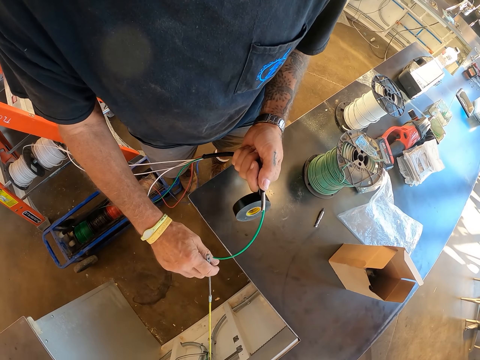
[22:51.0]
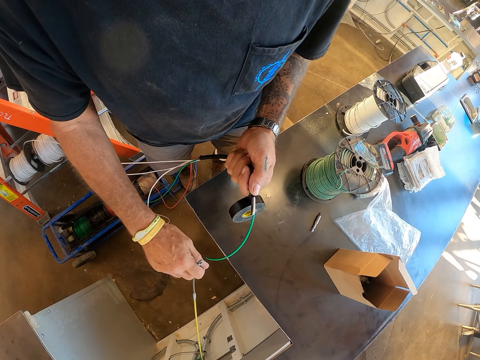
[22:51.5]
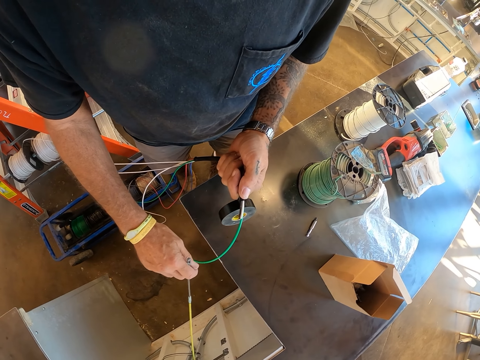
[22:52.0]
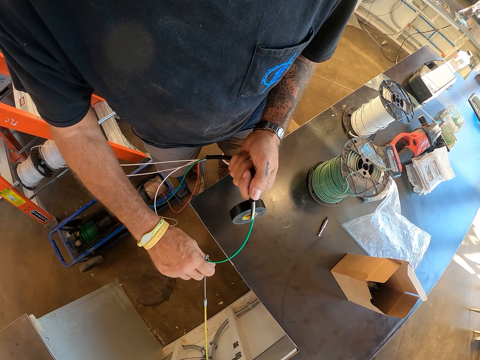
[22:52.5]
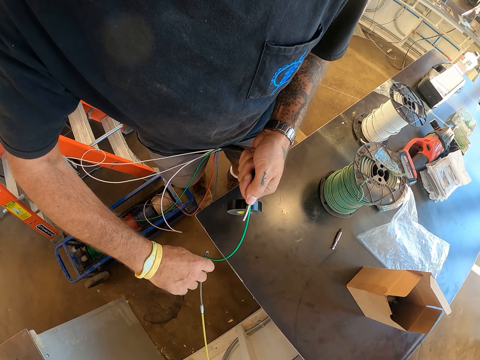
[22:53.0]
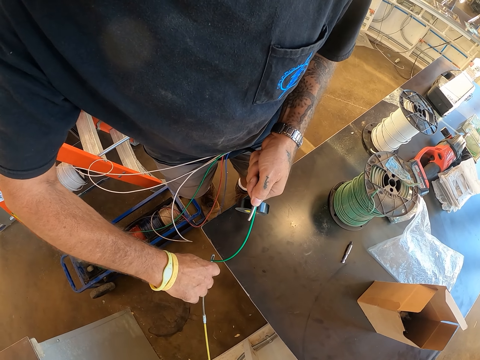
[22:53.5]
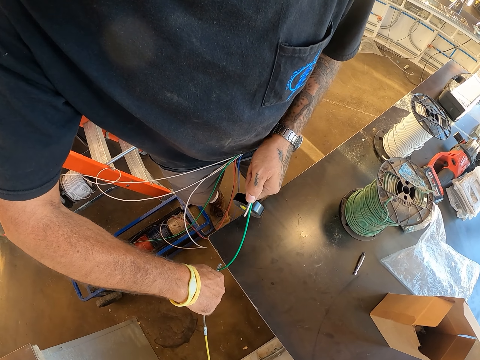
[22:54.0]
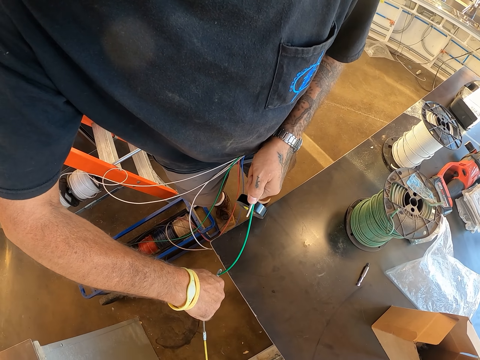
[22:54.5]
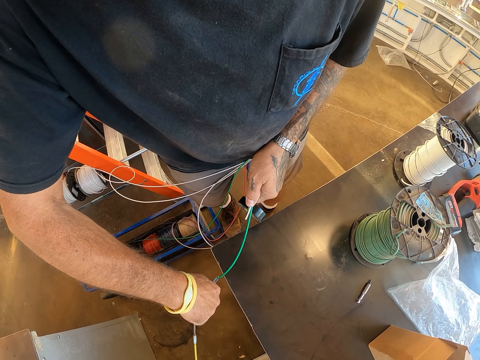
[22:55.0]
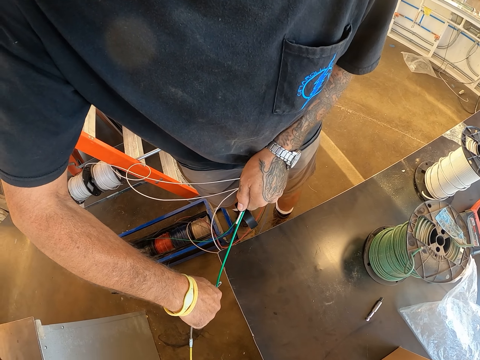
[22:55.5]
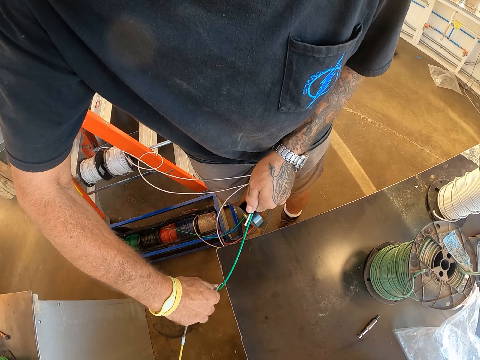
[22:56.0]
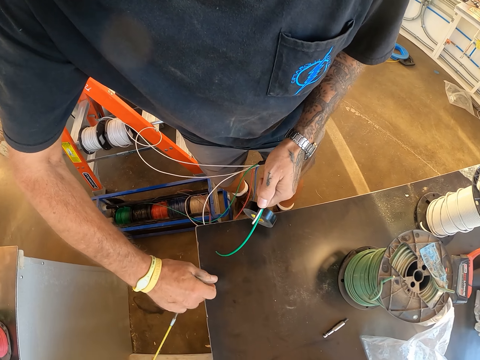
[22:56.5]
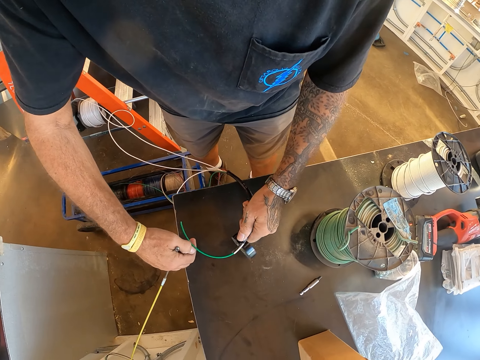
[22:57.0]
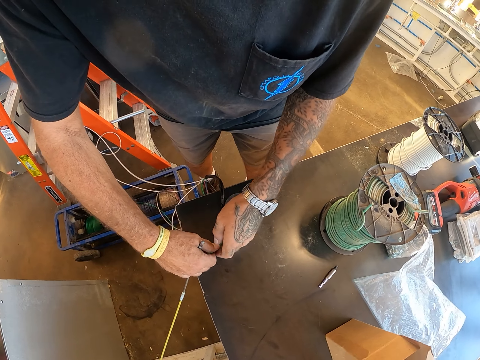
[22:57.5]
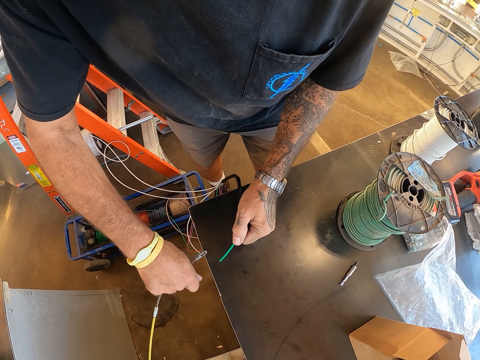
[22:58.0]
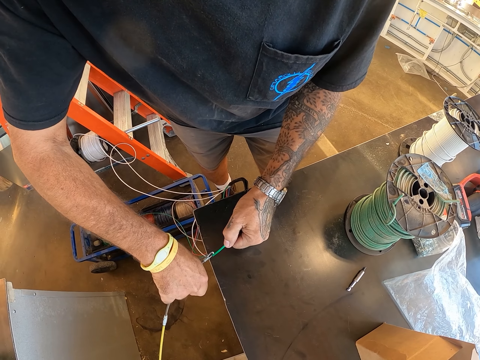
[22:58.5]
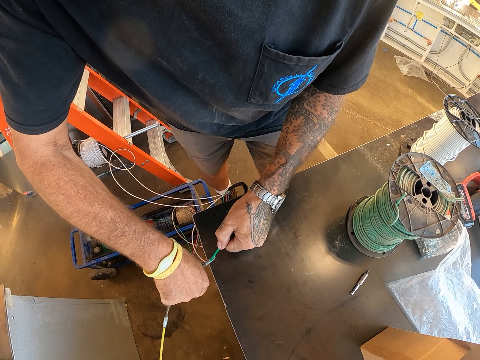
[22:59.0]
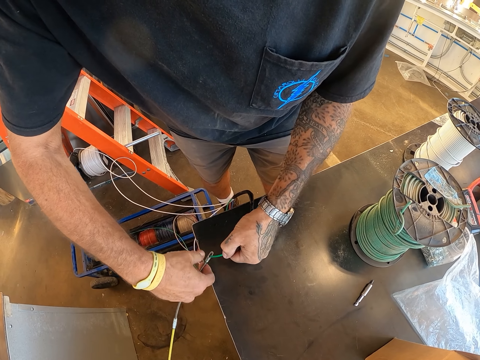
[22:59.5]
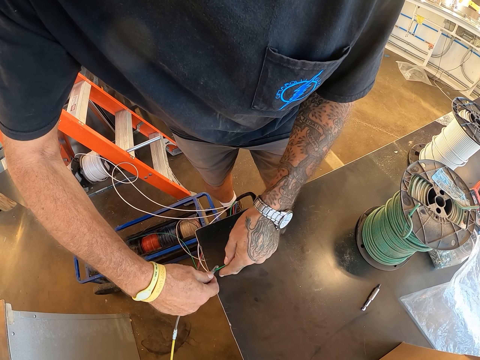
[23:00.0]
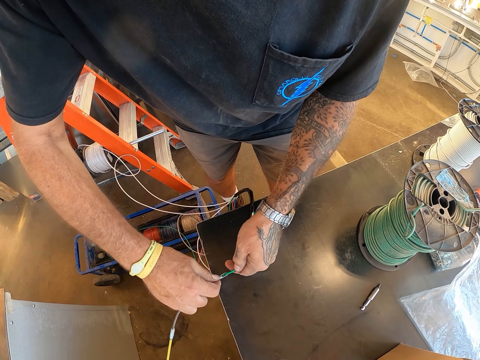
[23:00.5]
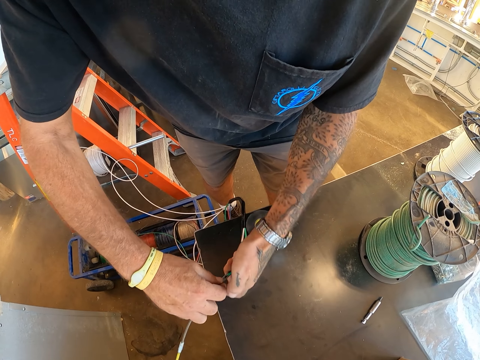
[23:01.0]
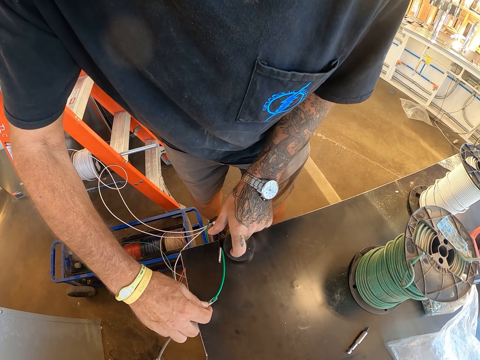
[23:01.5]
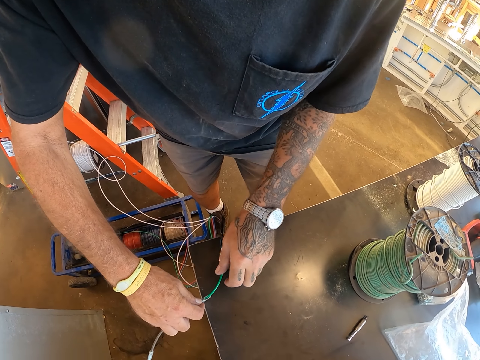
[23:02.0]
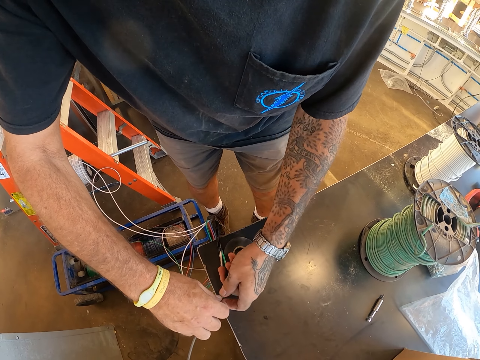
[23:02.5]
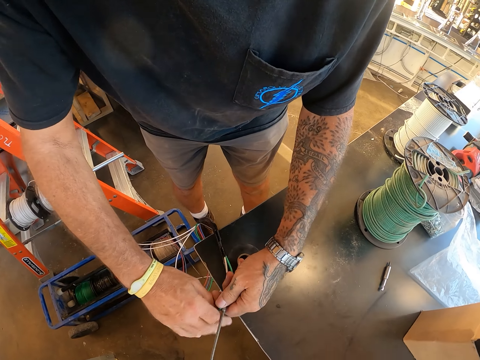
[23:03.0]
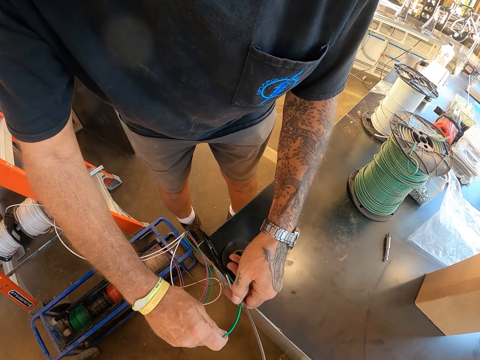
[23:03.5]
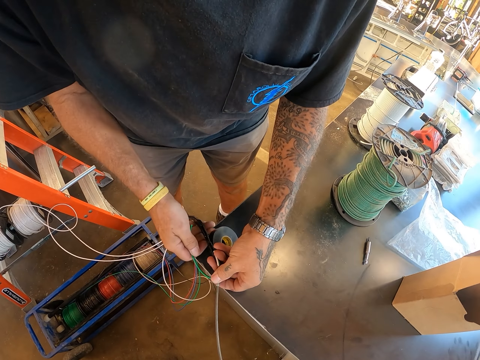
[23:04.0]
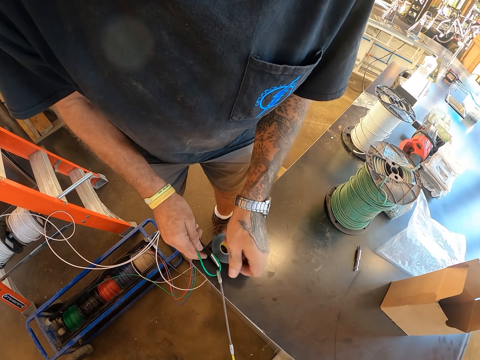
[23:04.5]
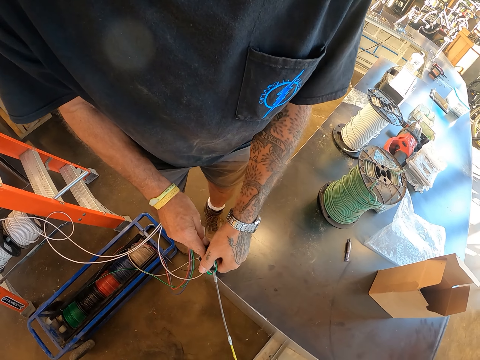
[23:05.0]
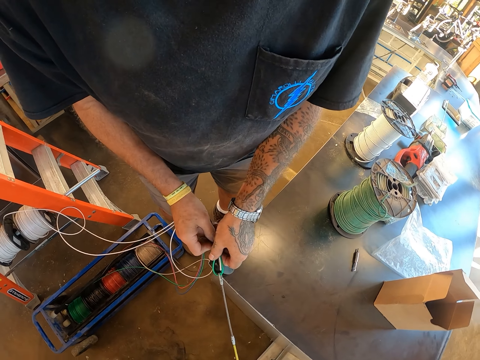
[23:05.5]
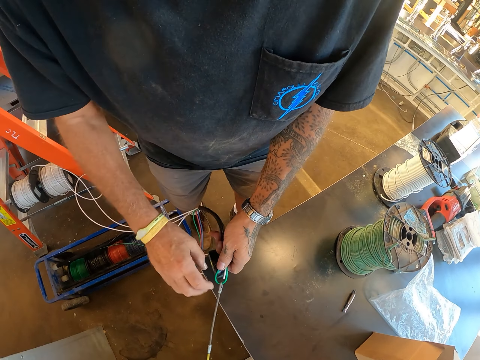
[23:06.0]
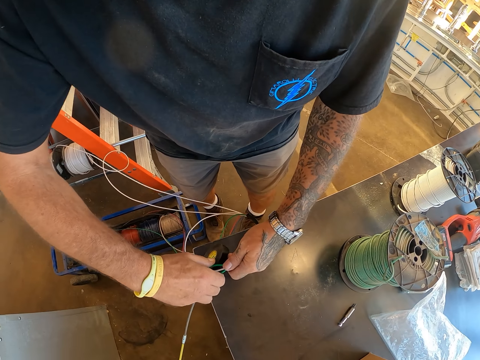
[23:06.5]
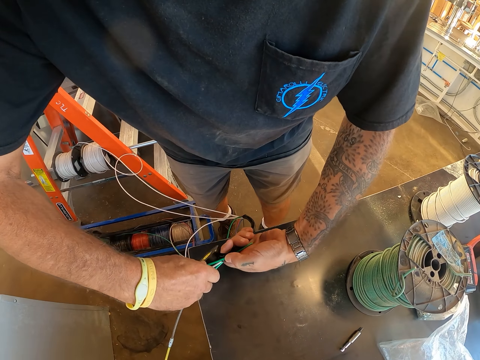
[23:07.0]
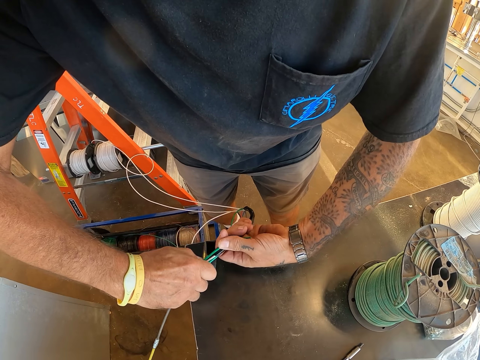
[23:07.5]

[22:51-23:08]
The camera wearer picks a wire. They check the cable with an opening. They put the wire through a wire hole. They place the wires with the tape on the table. They put the wire through the wire hole. They pull the wire from the cable hole. They fold the cable.

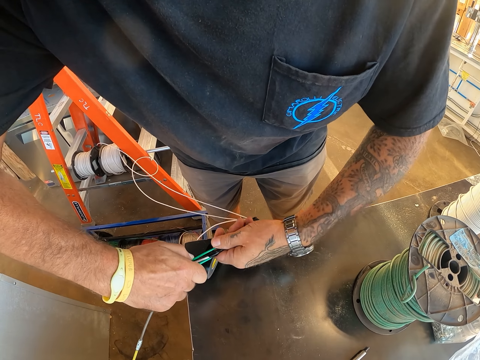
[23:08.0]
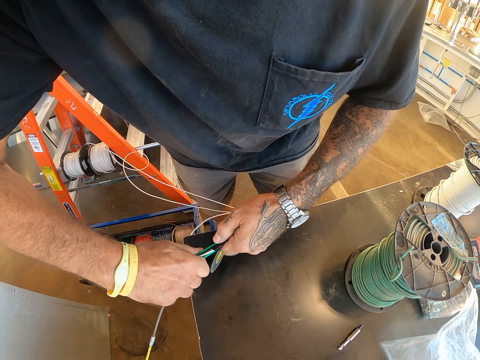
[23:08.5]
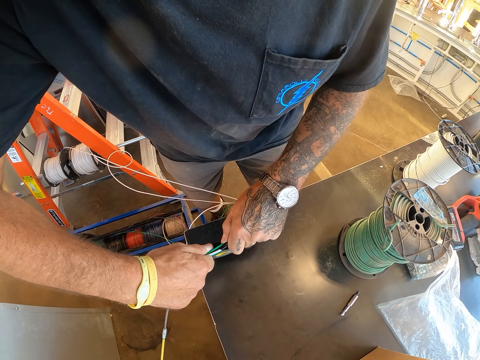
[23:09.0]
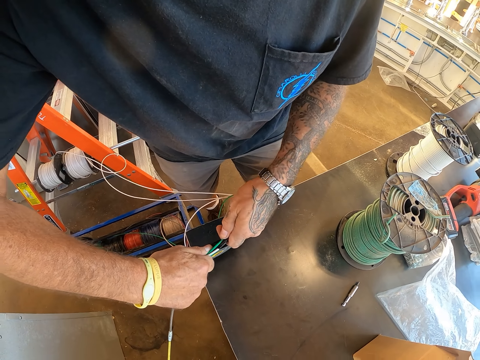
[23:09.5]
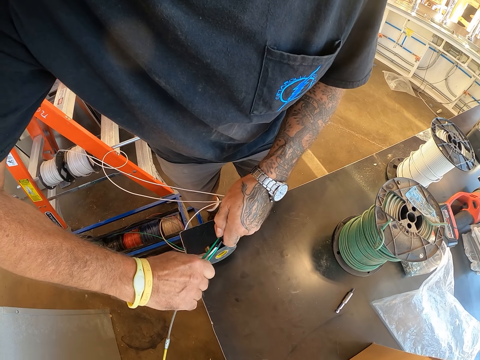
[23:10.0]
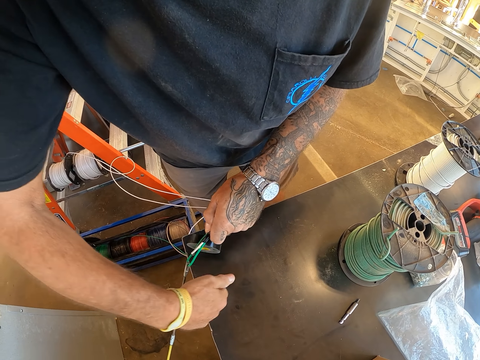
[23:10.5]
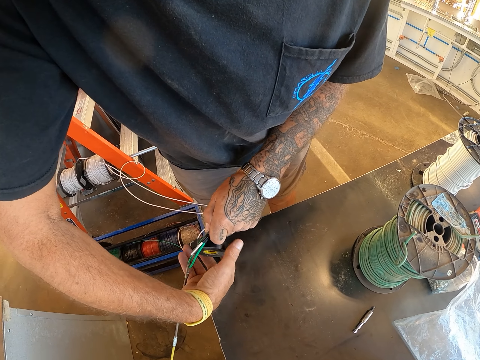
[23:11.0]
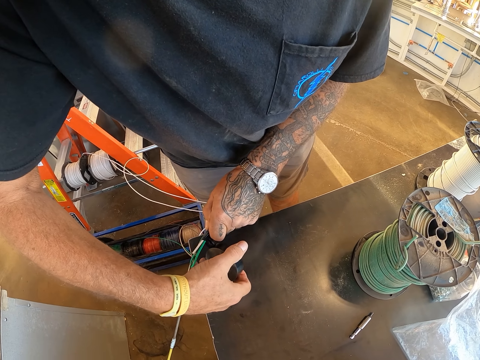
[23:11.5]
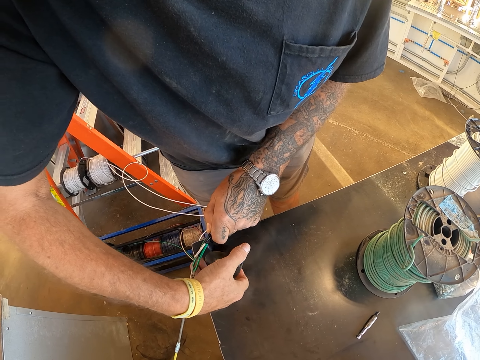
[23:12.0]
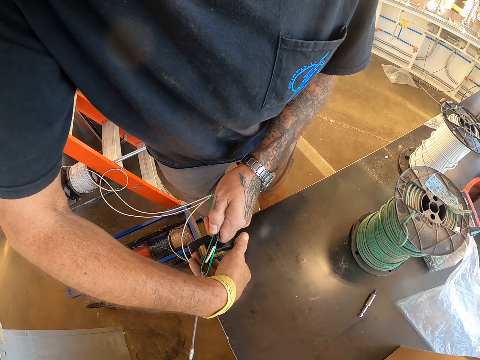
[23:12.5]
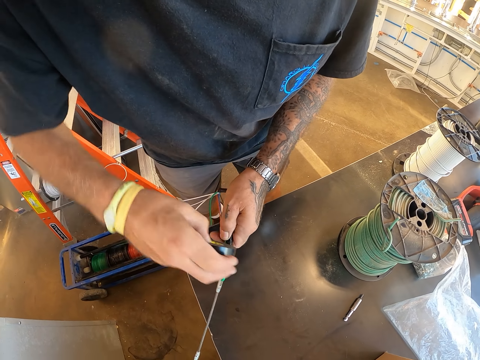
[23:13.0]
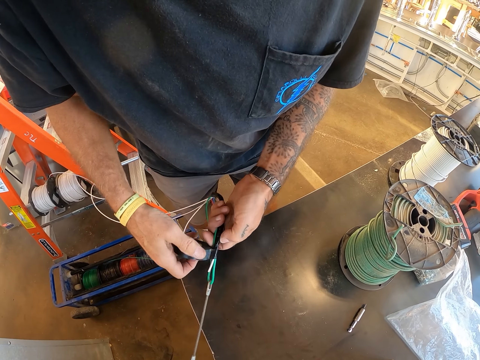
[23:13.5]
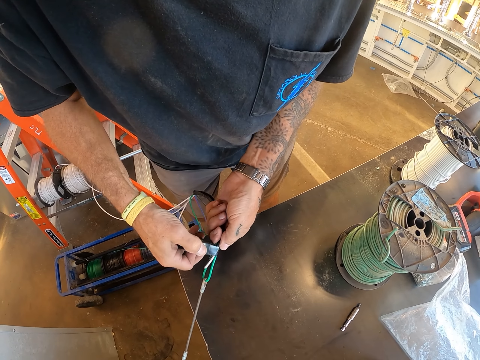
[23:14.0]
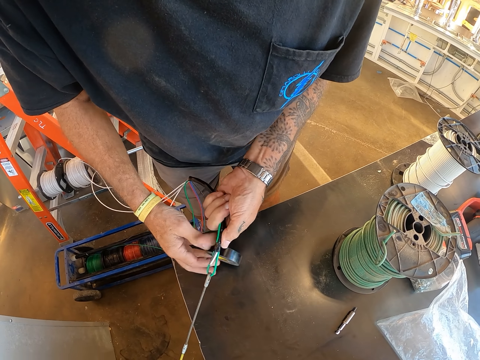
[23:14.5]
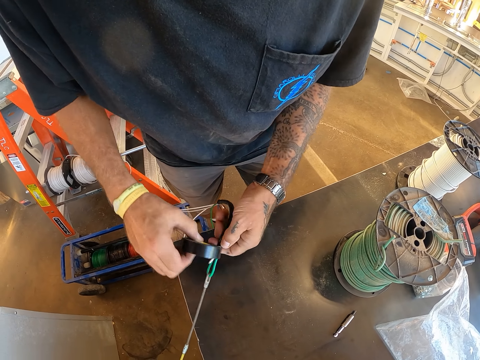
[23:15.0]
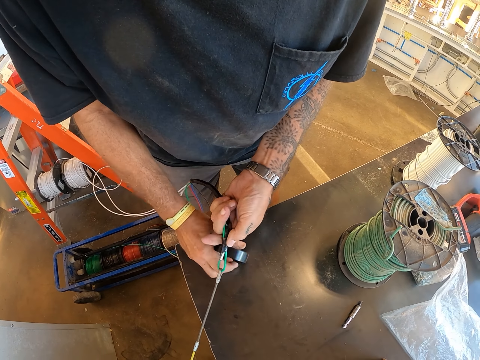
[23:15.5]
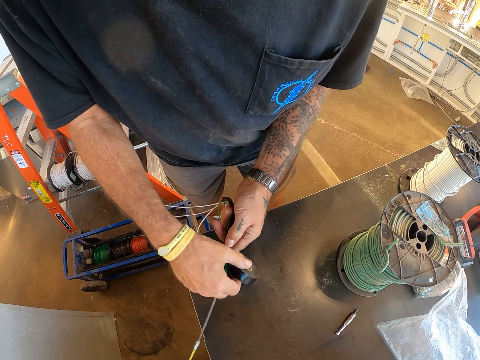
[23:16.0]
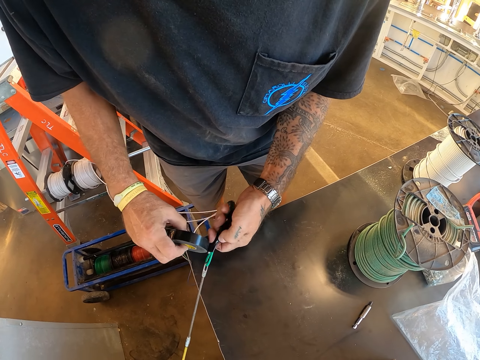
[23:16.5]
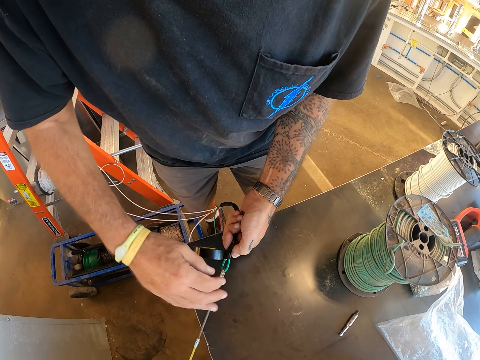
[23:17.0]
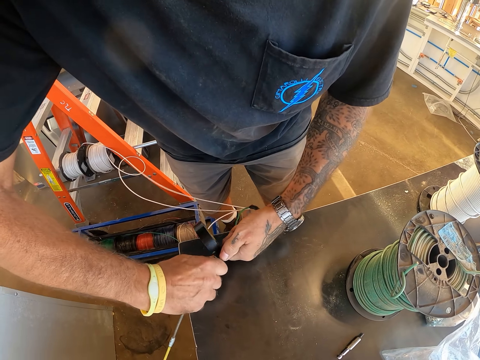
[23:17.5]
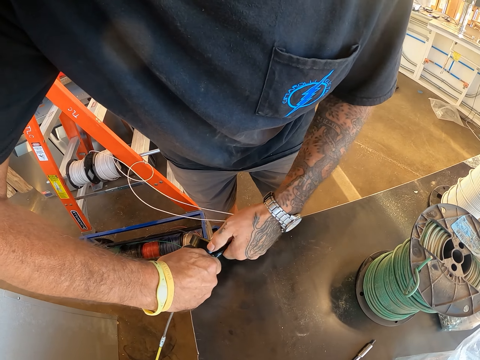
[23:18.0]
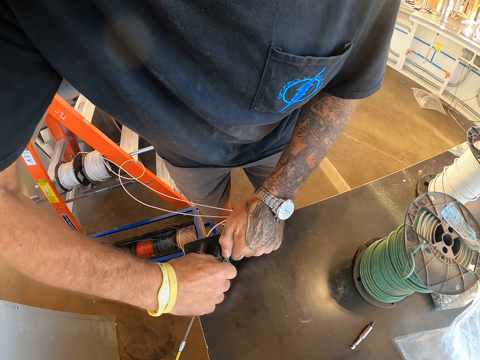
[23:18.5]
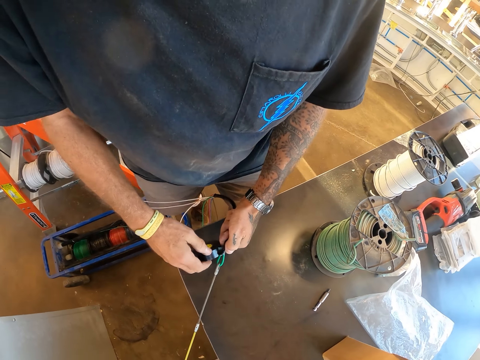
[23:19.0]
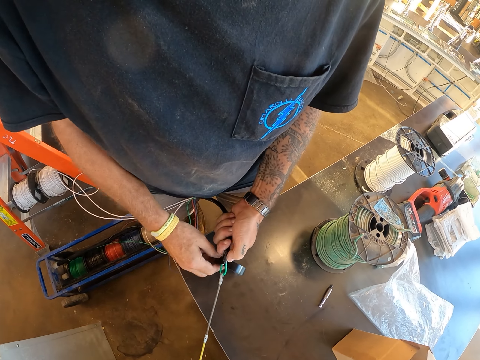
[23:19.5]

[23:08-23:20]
The camera wearer joins the cable wires together. They tie black tape on the cables. They put the tape around the wires.
